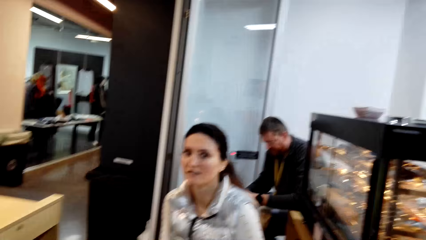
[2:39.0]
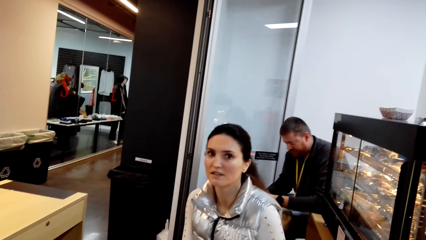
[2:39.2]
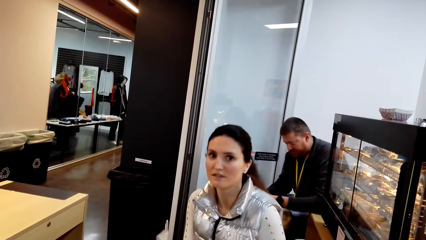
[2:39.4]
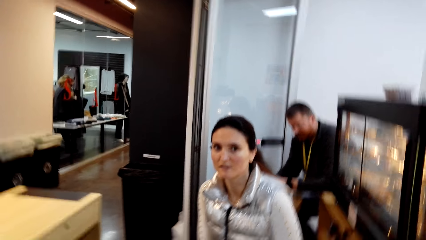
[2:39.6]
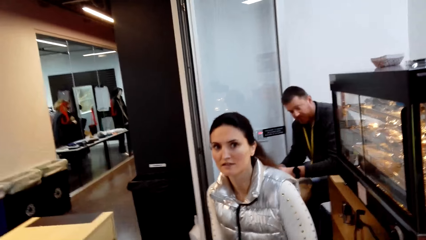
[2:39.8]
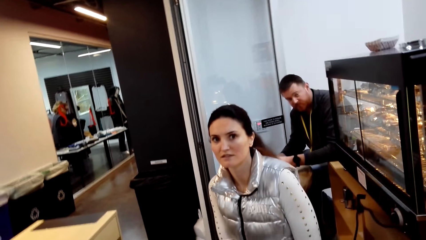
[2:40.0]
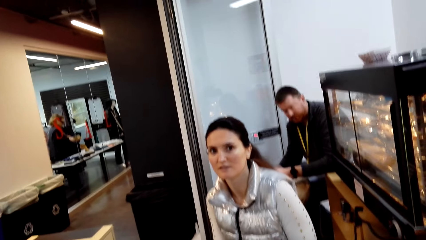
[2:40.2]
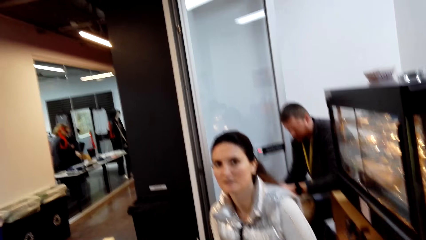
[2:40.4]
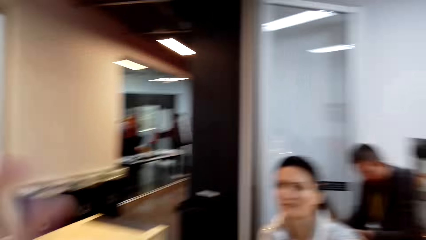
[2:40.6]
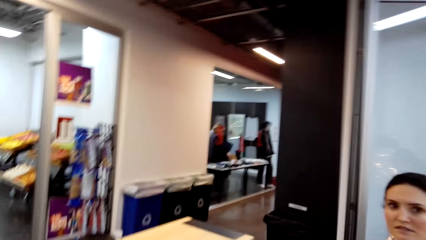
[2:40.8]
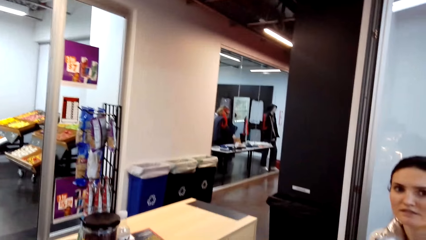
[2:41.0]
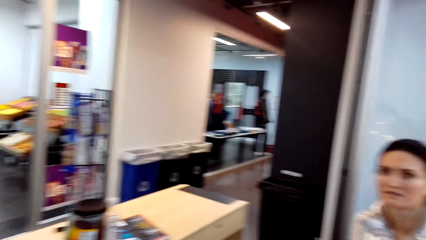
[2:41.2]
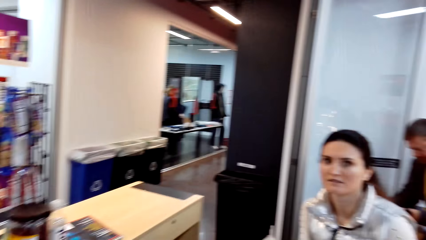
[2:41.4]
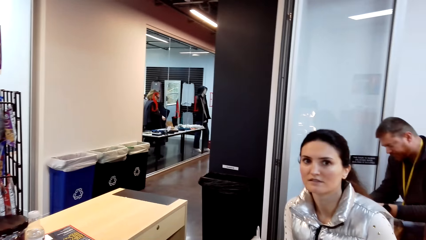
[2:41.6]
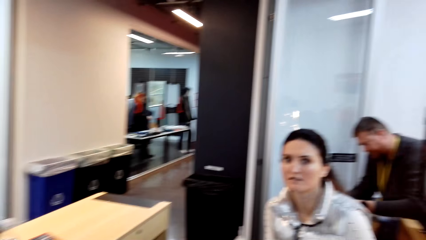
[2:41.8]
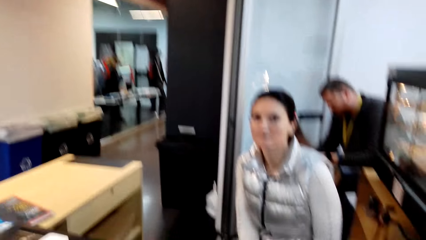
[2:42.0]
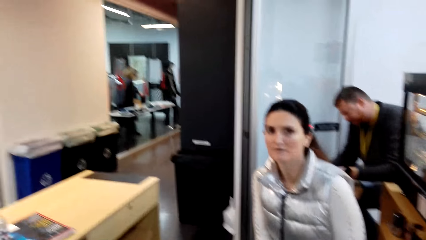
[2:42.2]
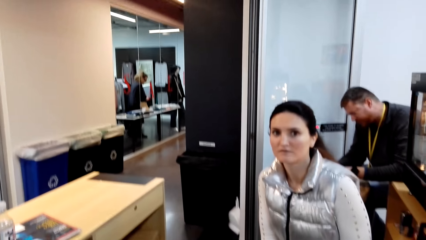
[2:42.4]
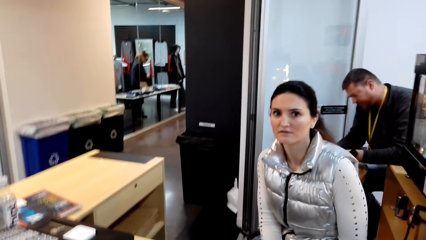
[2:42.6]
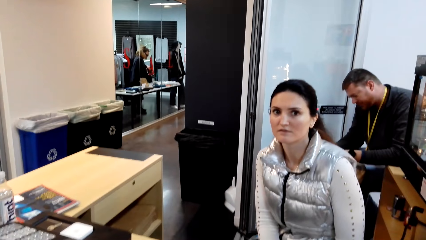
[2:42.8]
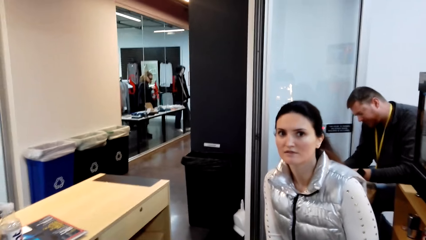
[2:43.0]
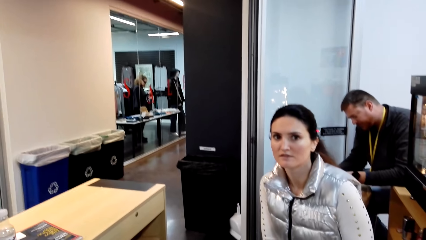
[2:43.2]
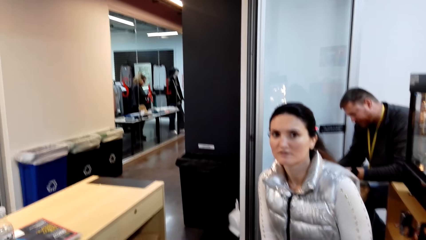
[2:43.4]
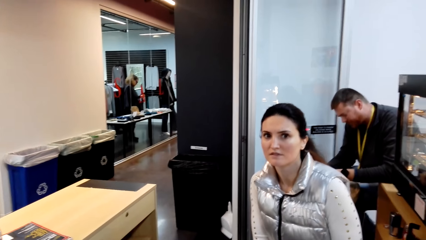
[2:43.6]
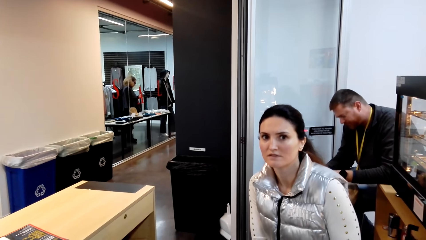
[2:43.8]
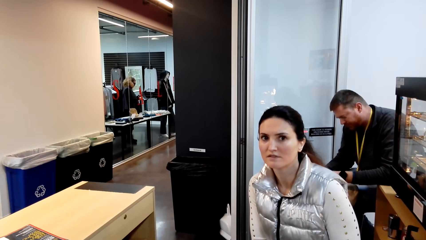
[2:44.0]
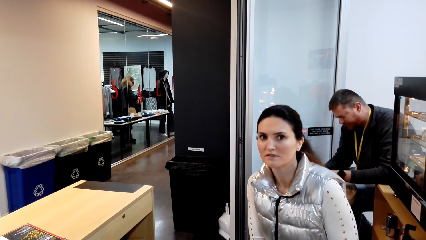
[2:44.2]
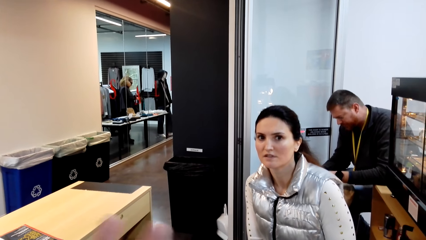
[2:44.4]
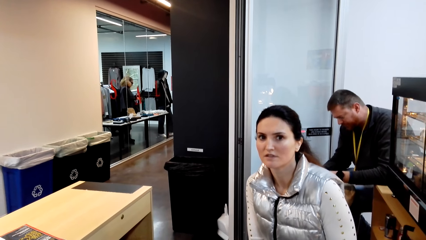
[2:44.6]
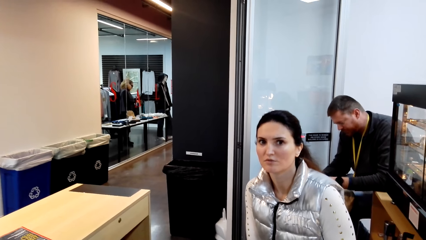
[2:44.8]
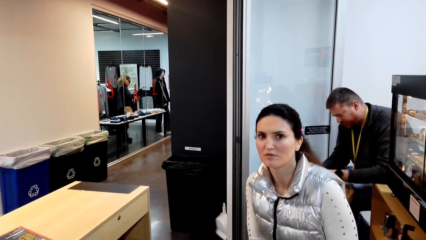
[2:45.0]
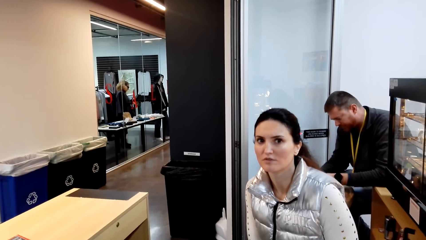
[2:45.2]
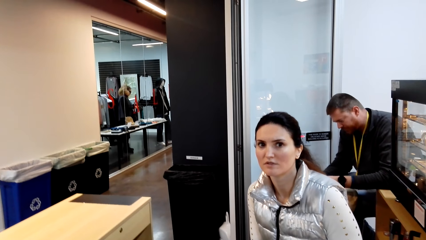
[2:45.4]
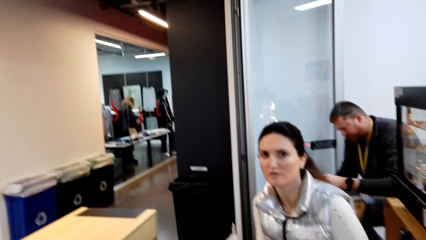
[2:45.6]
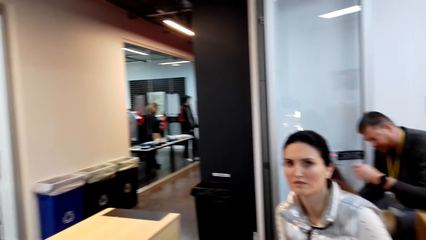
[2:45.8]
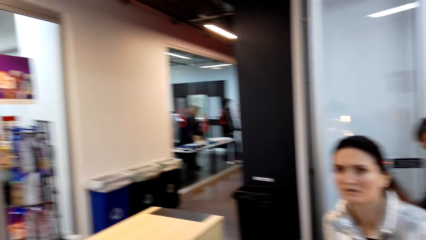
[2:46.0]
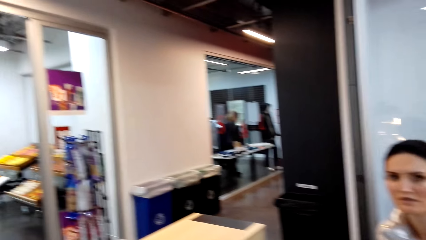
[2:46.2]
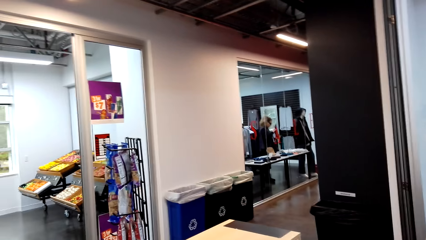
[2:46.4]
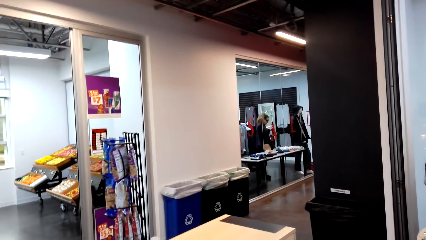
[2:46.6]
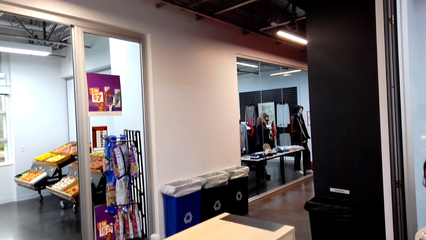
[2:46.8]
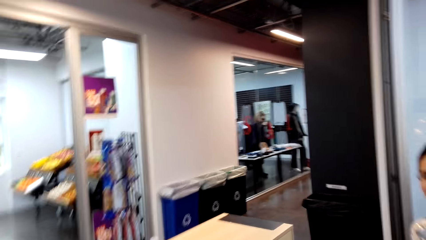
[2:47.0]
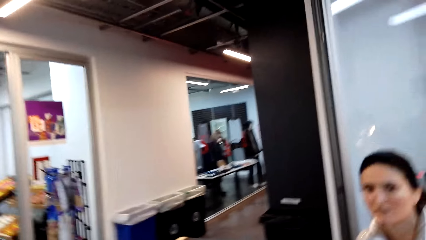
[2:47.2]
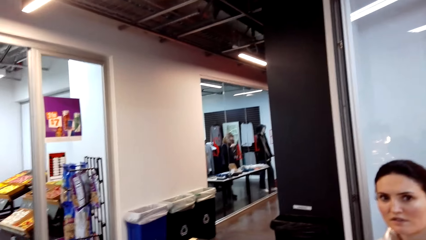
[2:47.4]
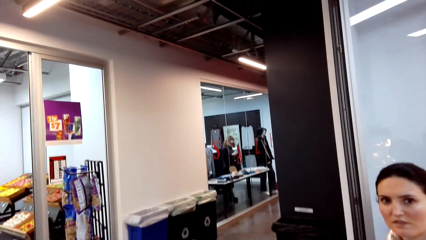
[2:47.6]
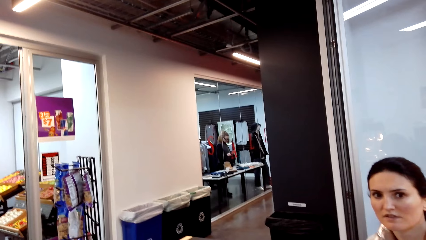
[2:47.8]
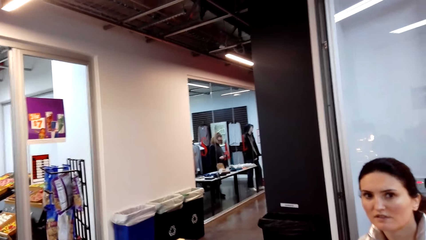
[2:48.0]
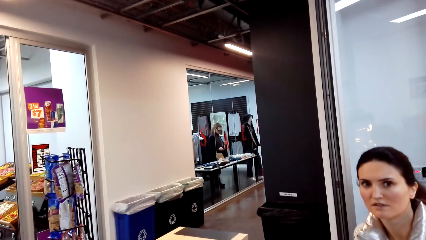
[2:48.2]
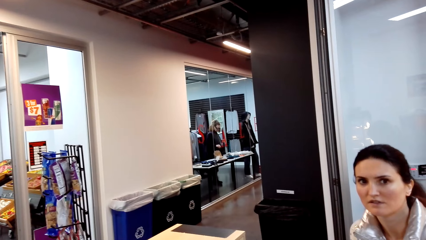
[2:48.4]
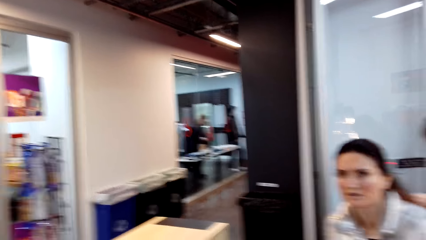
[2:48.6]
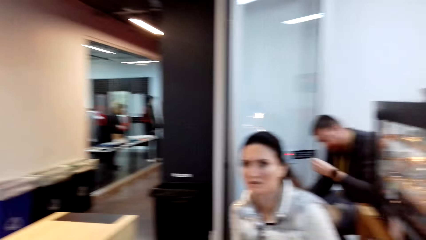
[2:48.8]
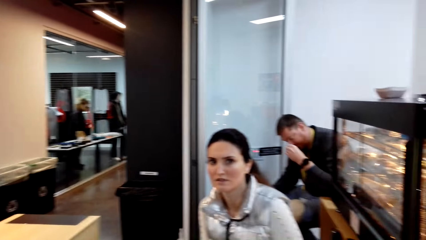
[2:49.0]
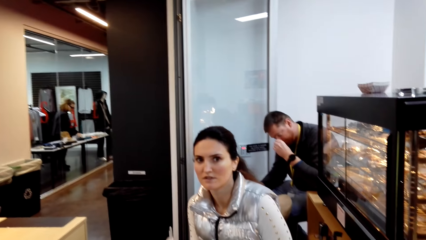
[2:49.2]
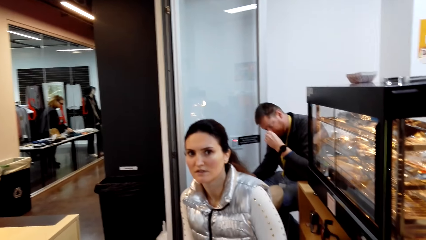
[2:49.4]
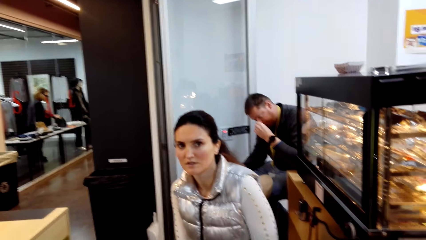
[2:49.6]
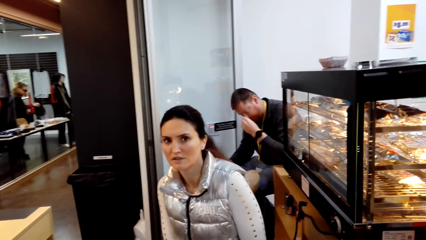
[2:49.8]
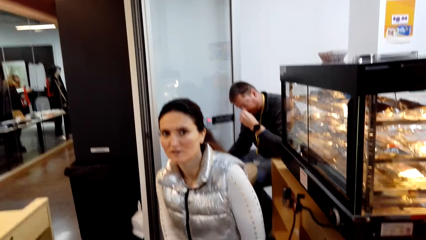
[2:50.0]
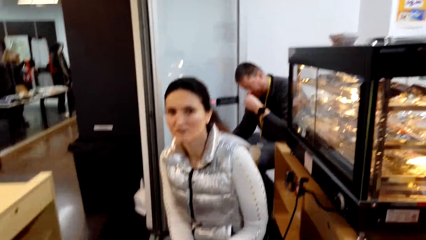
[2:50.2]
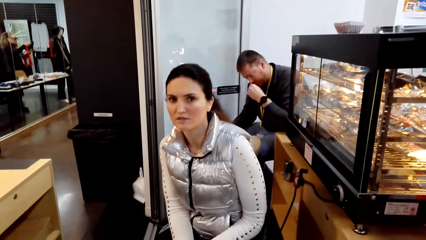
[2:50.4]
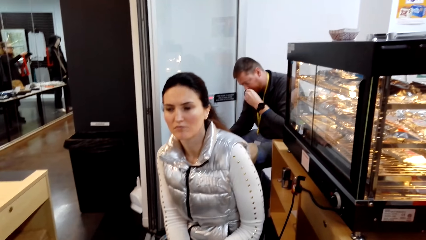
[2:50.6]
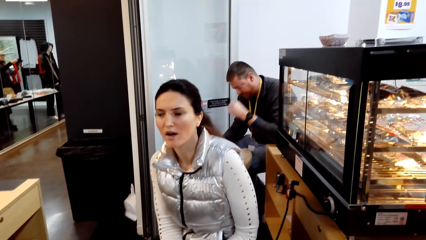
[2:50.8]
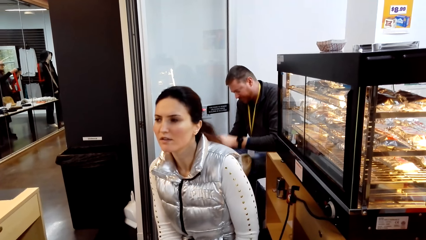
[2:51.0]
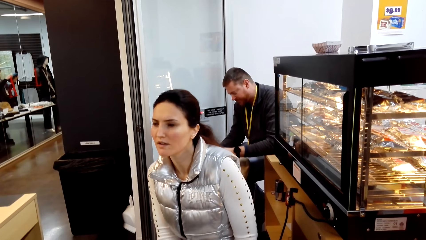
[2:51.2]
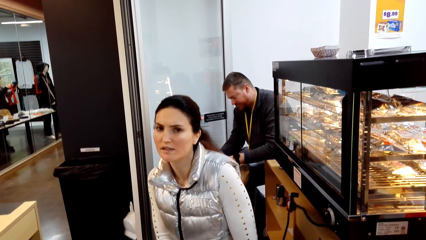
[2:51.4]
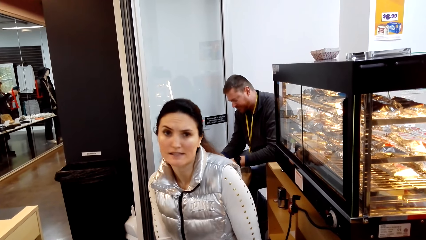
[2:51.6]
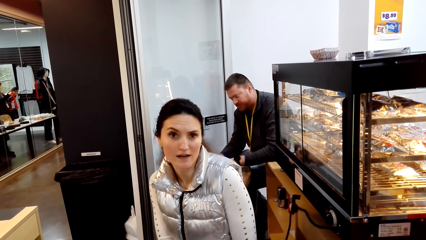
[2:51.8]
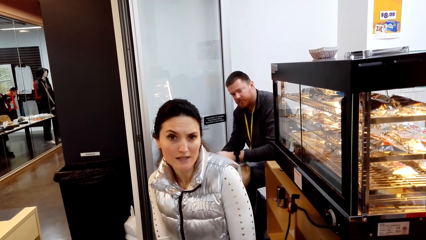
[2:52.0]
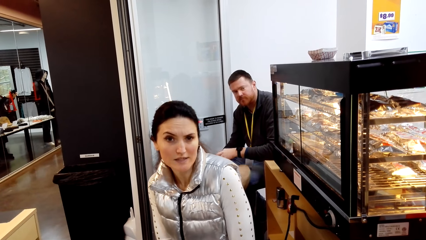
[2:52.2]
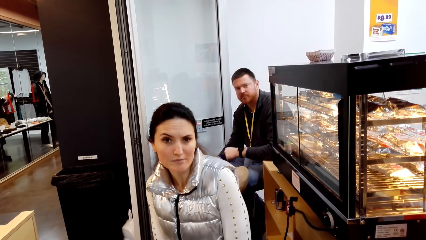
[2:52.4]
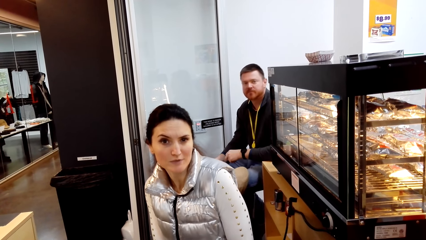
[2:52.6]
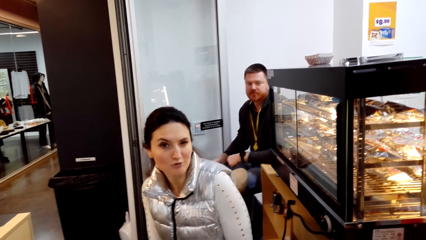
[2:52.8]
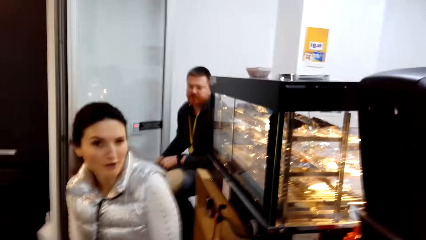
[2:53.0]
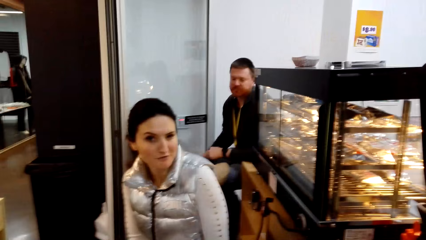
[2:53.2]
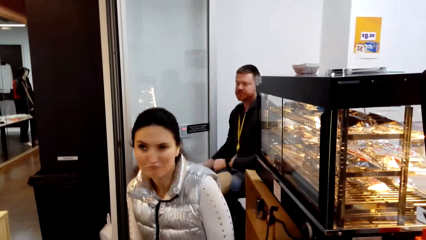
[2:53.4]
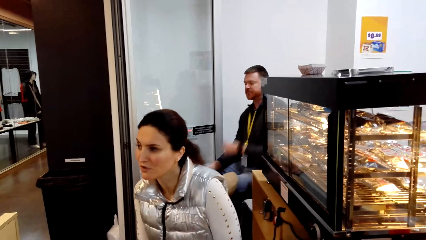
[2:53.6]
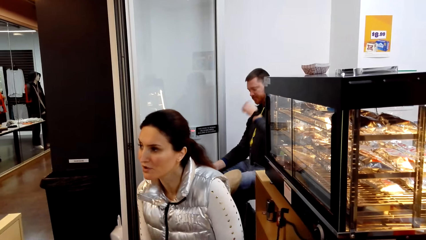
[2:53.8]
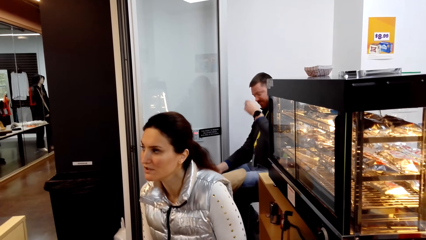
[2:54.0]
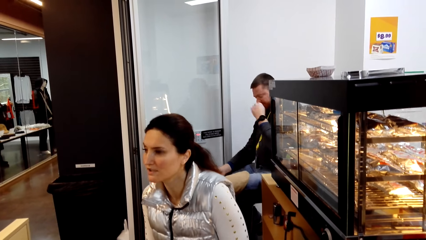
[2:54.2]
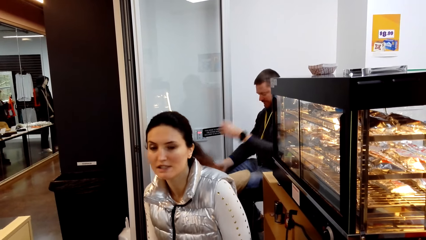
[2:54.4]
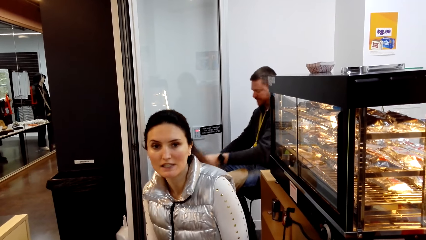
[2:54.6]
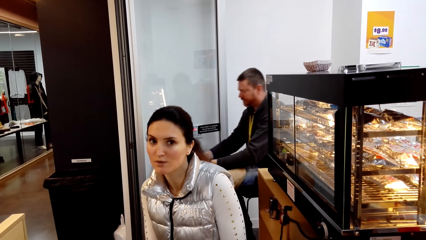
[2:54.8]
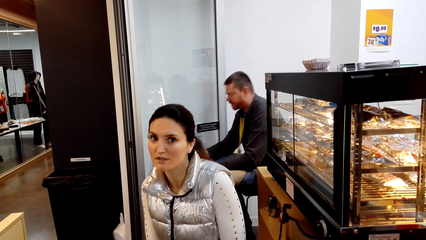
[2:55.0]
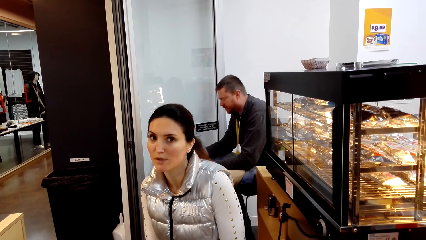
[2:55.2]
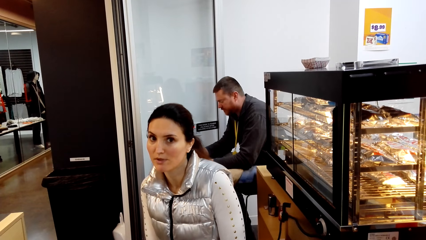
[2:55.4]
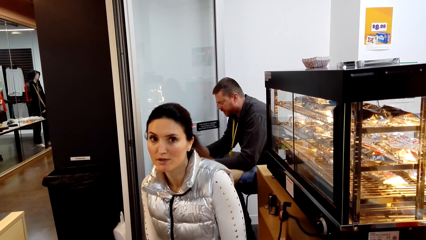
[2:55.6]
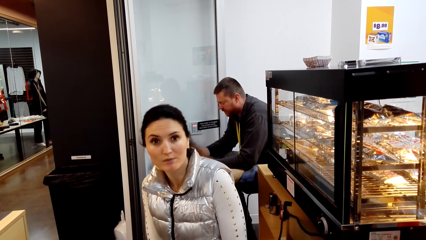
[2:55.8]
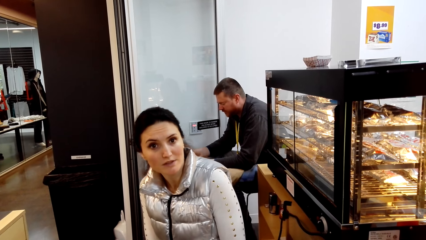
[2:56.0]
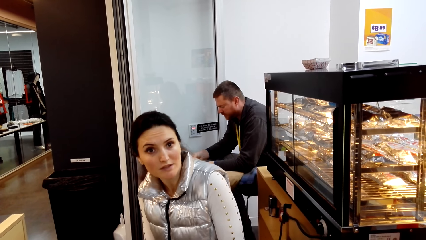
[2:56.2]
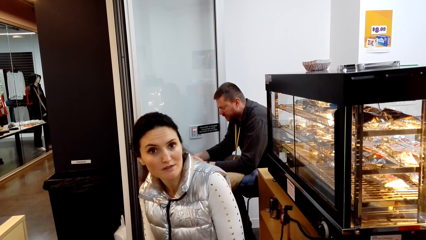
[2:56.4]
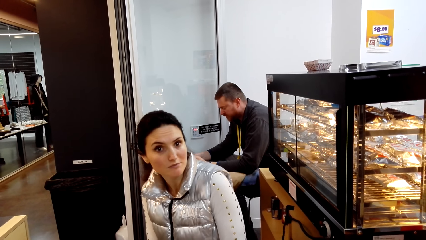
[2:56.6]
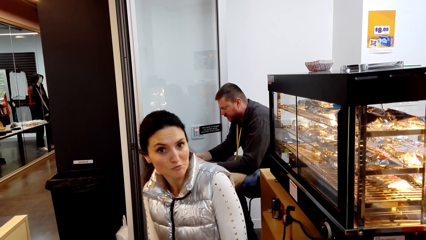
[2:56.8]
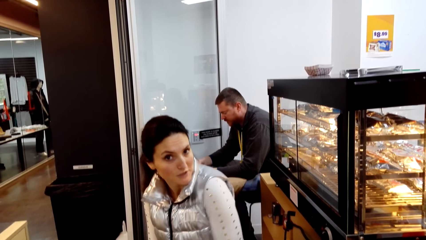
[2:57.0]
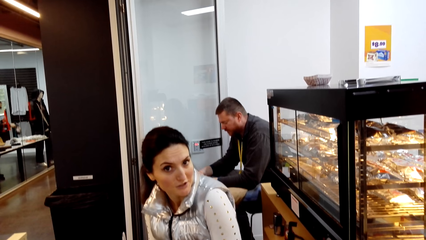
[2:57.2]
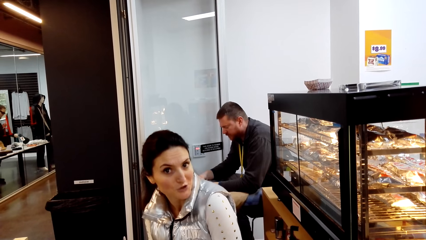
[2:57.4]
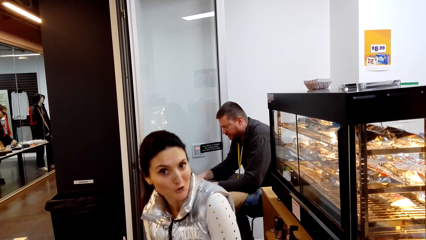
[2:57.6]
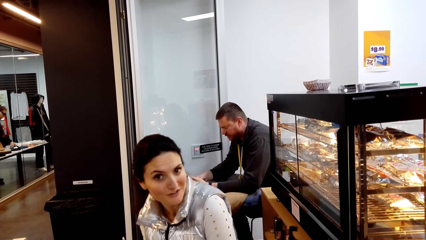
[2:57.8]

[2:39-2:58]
A person looks at another person. The camera wearer looks at a lady. A man moves the hand. The camera wearer looks around. The lady looks at the camera wearer. The camera wearer looks at a third person. The man moves the hands. The lady looks at the camera wearer.
